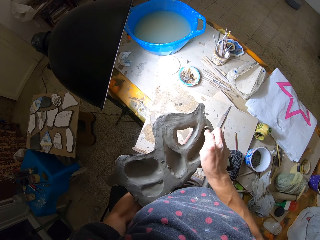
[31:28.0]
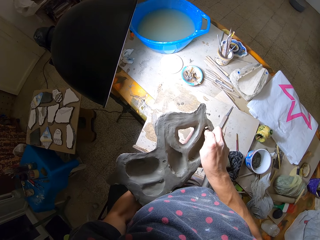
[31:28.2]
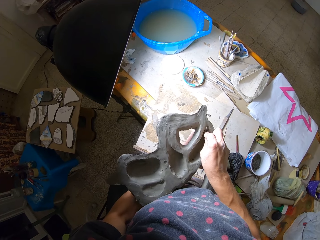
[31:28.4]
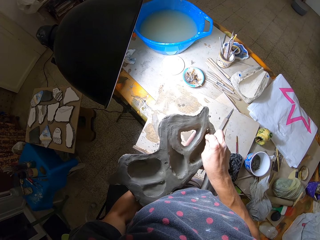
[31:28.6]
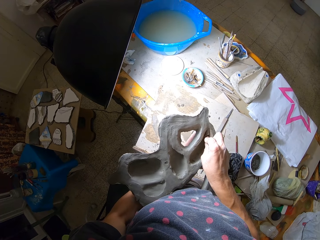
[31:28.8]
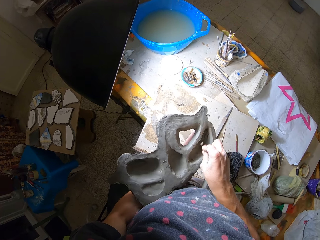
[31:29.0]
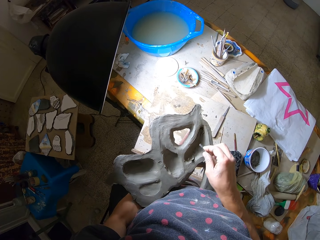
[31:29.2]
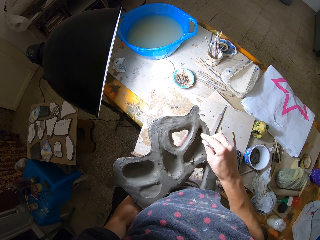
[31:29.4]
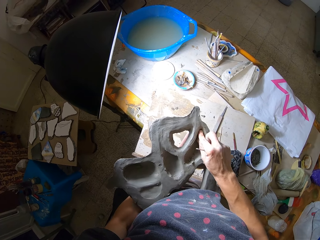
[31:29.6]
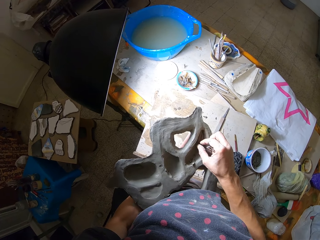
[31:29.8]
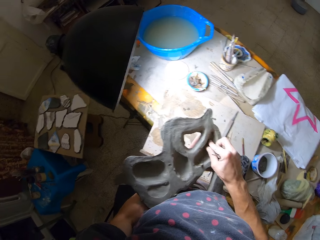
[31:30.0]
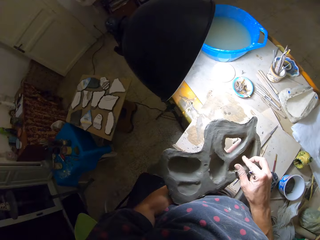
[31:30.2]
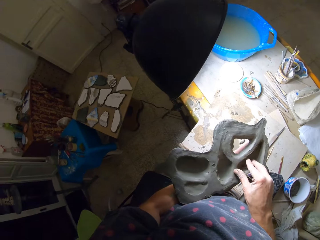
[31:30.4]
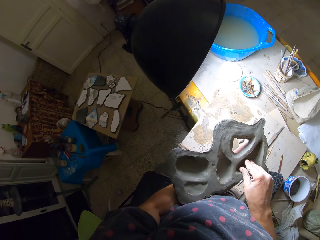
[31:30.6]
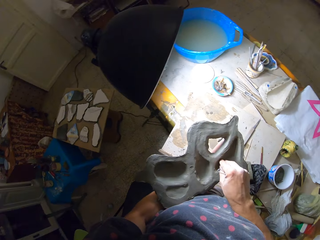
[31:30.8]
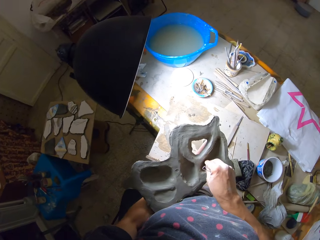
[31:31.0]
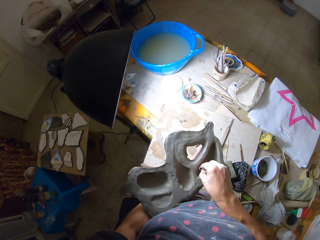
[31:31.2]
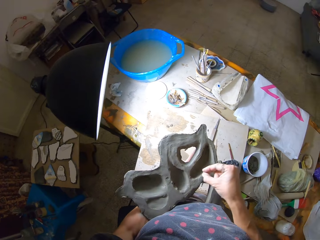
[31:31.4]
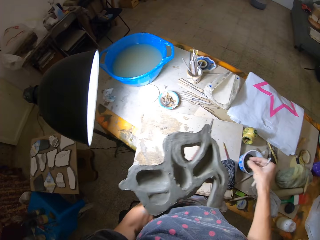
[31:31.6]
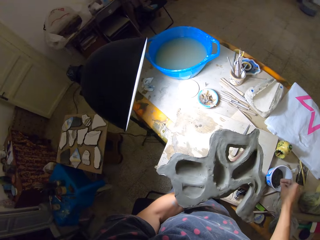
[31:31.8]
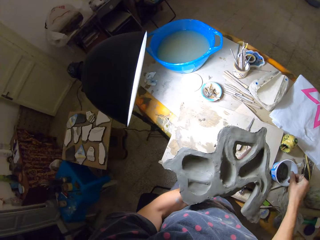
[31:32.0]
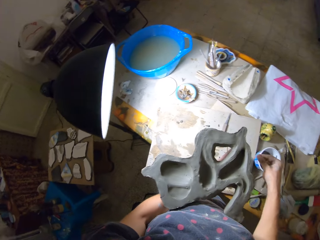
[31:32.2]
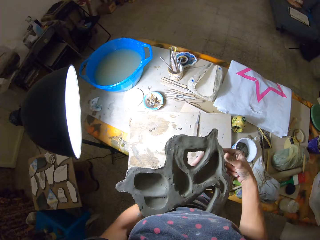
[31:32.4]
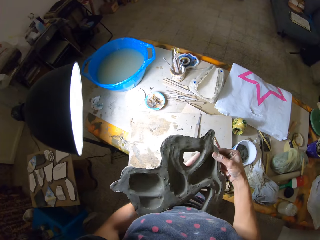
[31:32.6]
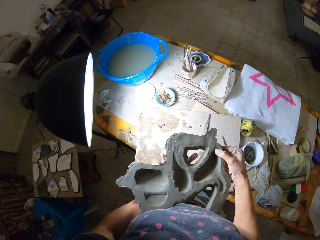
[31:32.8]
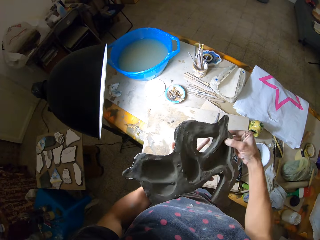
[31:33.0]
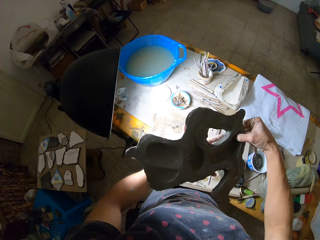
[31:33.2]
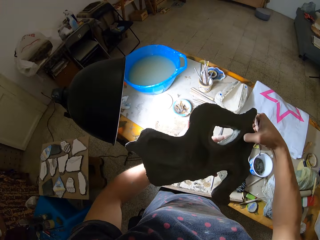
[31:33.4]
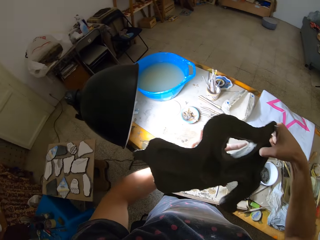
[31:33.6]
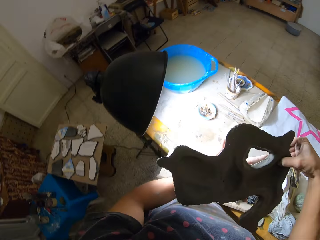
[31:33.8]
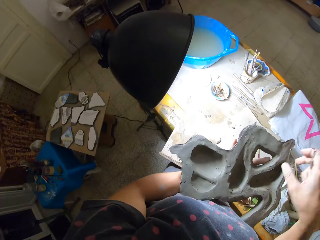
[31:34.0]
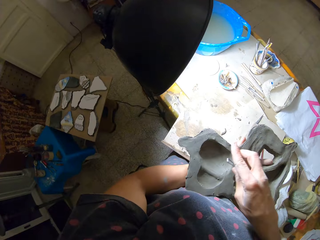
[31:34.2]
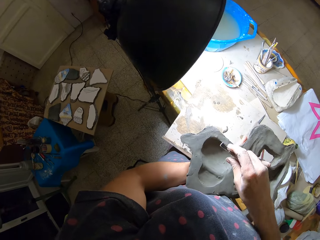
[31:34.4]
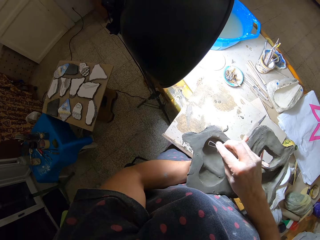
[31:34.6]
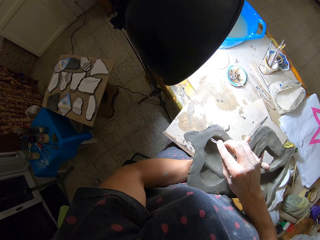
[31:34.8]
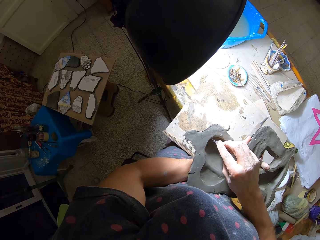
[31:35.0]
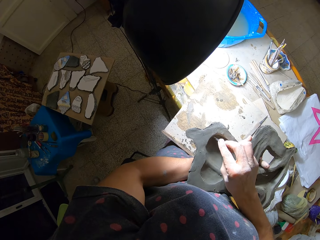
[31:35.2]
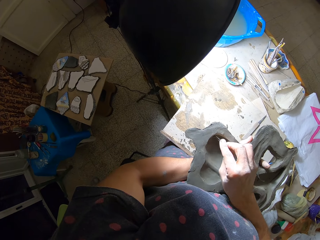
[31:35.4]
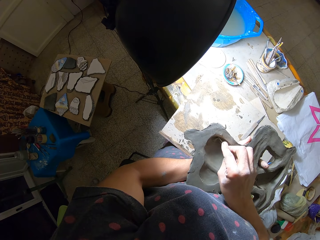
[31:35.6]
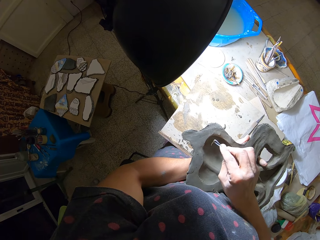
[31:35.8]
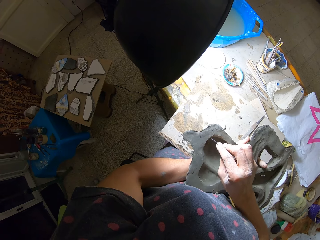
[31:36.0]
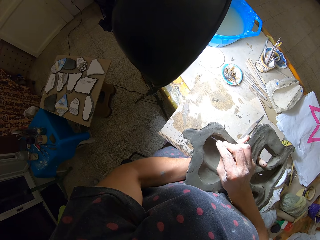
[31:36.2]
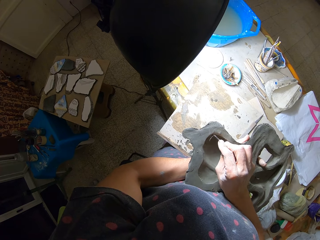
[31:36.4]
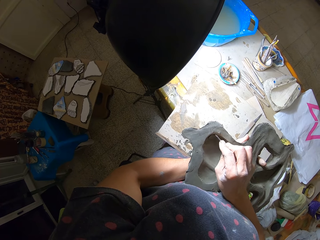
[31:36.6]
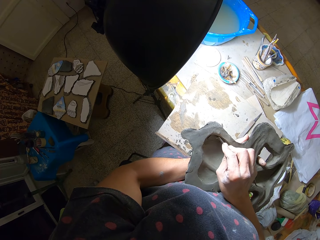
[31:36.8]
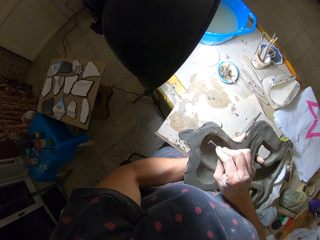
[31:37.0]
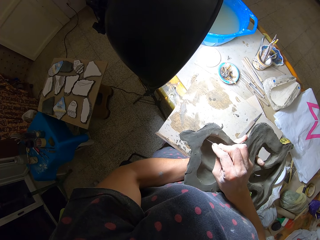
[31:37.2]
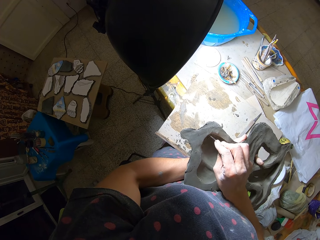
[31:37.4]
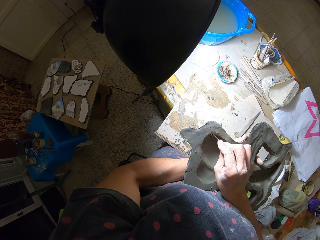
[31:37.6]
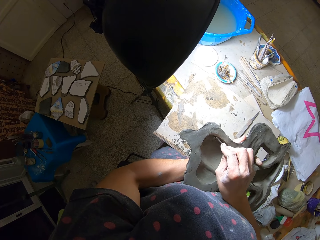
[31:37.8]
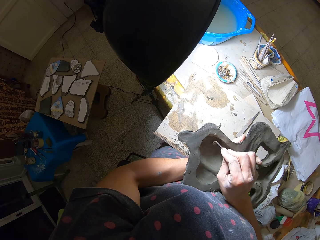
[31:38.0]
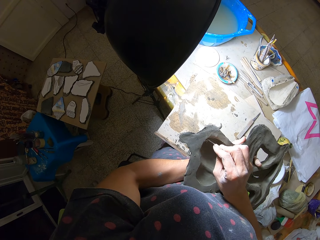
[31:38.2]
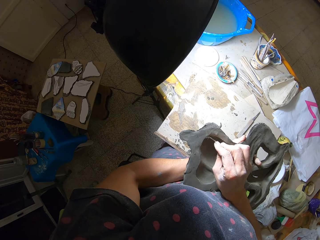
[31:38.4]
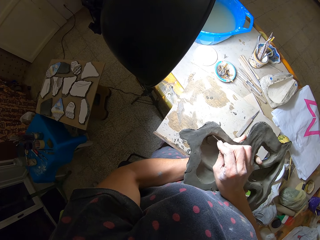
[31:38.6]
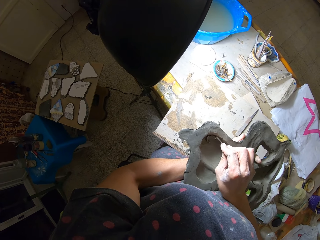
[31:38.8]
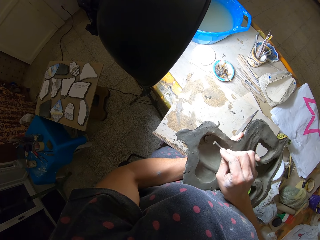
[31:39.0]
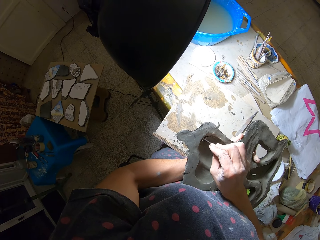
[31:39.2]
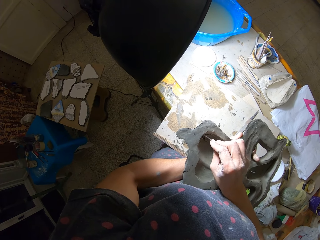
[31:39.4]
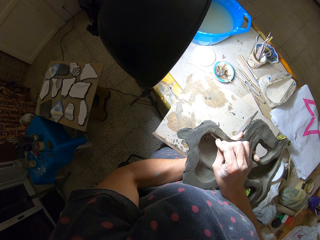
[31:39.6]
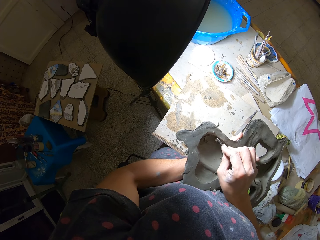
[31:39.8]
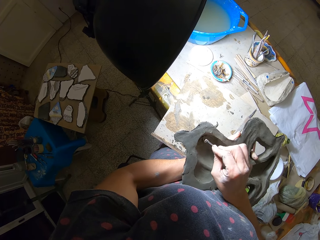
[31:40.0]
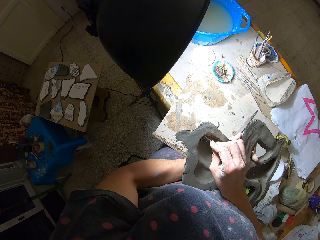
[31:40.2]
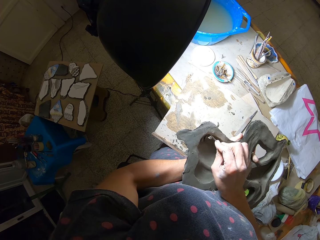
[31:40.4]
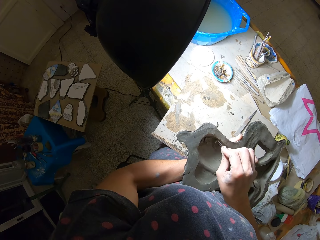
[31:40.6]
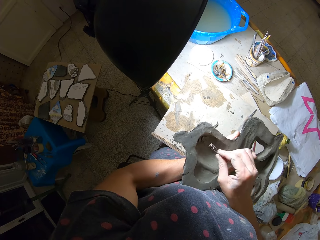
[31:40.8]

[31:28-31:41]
The camera wearer scrubs the mold clay with the scrub tool. She packs the clay in the second sculpture with her right hand. She drops the clay in the second bowl on the table with her right hand. She raises the second sculpture with both hands and holds the second sculpture with both hands. She drops her hands. She scrapes the second sculpture with the ribbon tool in her right hand.

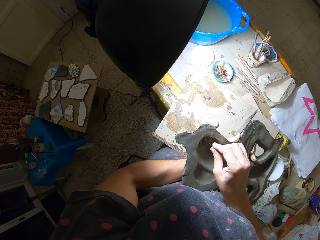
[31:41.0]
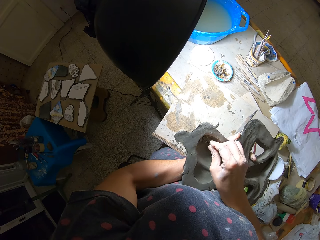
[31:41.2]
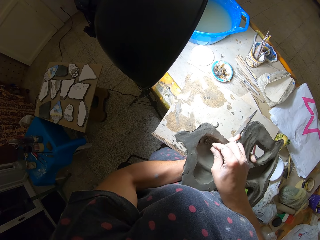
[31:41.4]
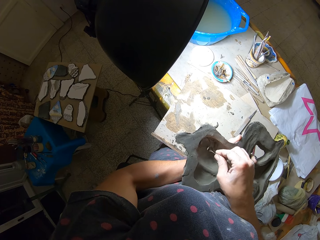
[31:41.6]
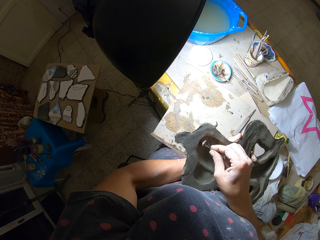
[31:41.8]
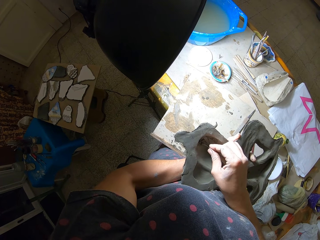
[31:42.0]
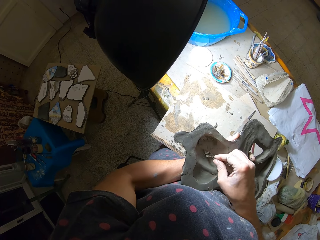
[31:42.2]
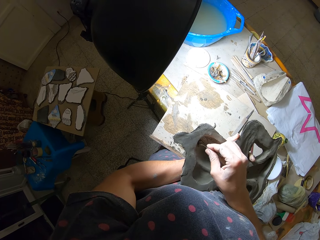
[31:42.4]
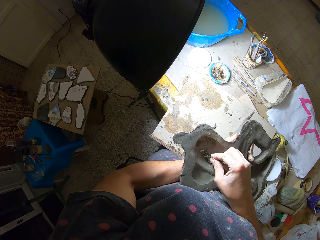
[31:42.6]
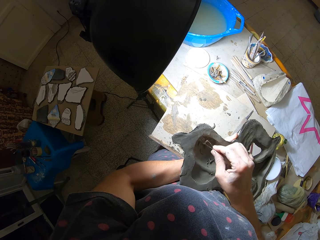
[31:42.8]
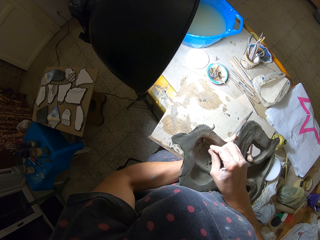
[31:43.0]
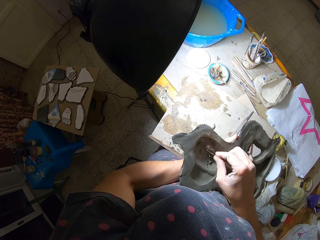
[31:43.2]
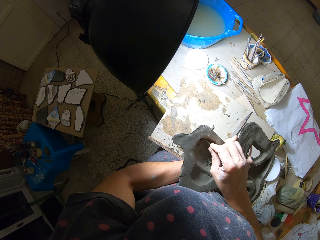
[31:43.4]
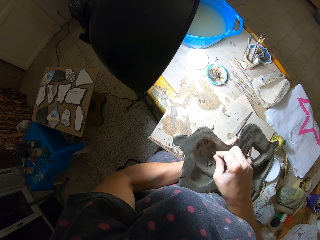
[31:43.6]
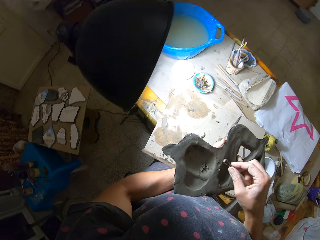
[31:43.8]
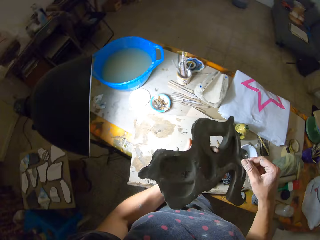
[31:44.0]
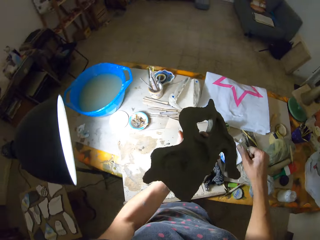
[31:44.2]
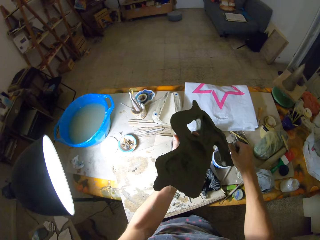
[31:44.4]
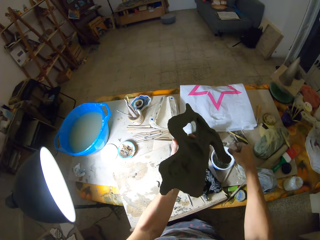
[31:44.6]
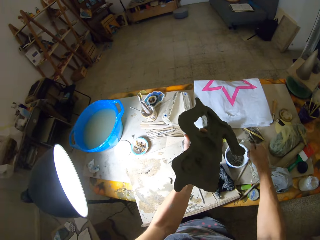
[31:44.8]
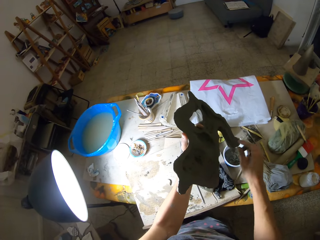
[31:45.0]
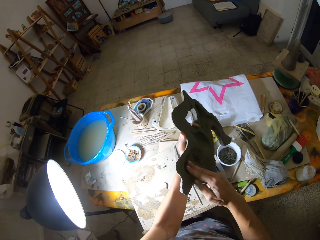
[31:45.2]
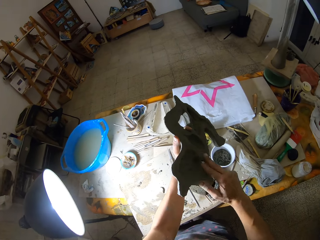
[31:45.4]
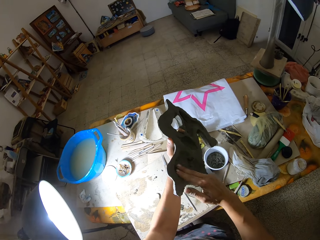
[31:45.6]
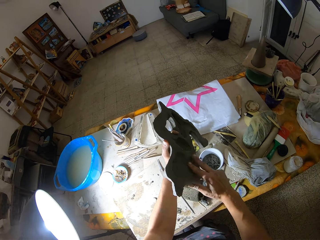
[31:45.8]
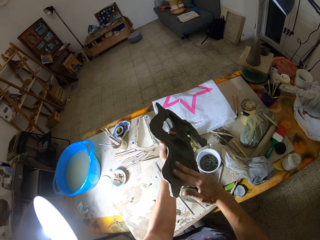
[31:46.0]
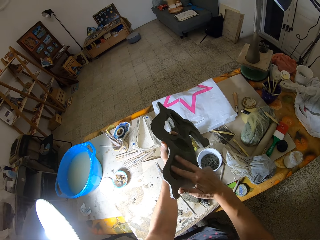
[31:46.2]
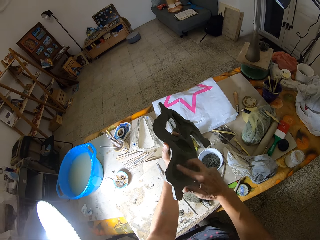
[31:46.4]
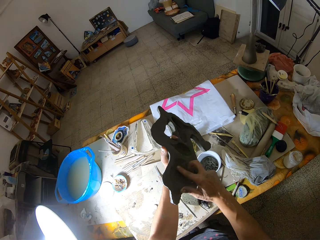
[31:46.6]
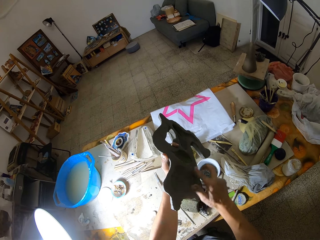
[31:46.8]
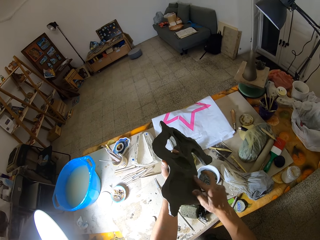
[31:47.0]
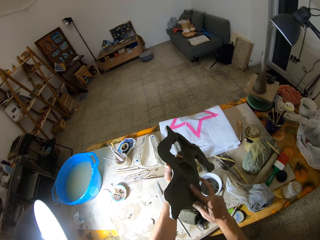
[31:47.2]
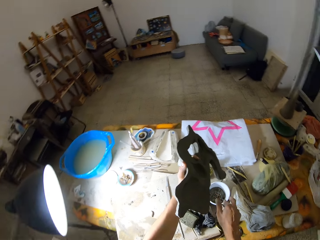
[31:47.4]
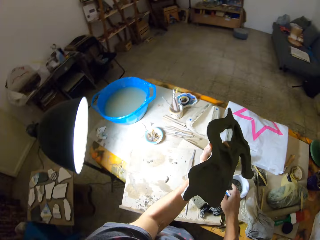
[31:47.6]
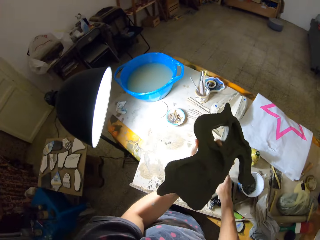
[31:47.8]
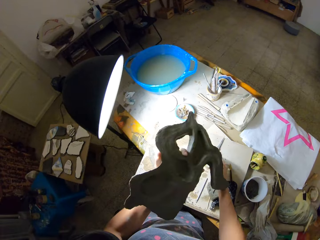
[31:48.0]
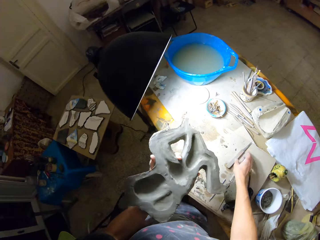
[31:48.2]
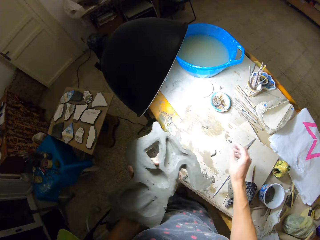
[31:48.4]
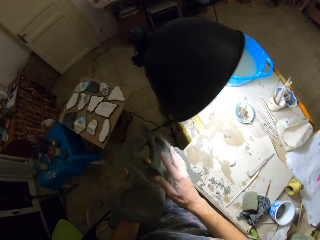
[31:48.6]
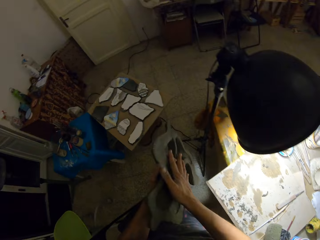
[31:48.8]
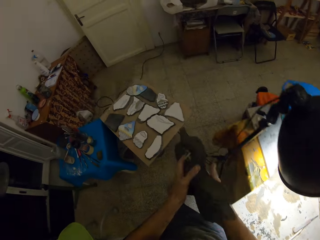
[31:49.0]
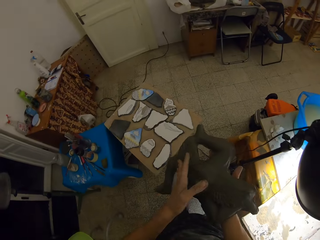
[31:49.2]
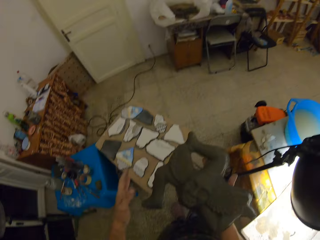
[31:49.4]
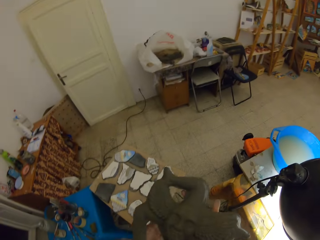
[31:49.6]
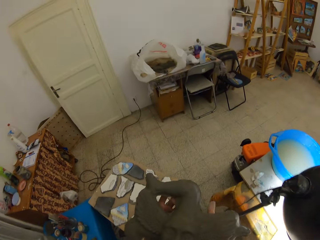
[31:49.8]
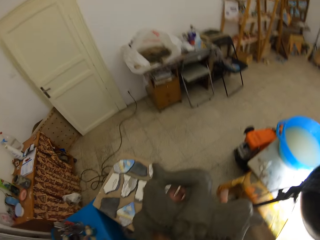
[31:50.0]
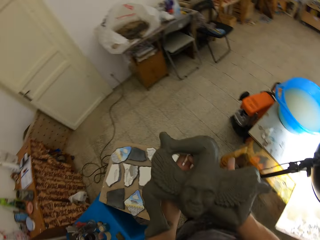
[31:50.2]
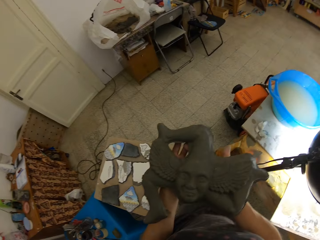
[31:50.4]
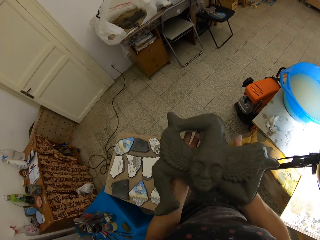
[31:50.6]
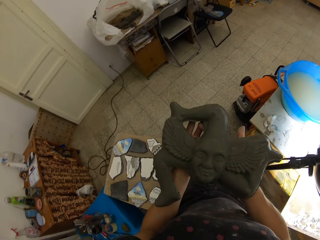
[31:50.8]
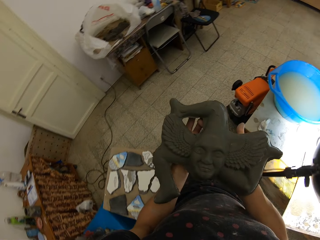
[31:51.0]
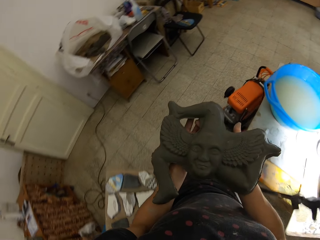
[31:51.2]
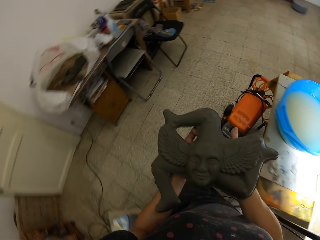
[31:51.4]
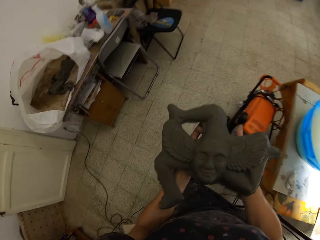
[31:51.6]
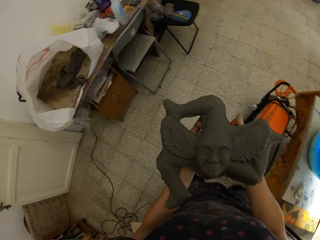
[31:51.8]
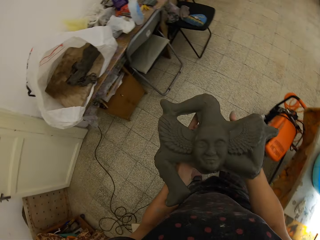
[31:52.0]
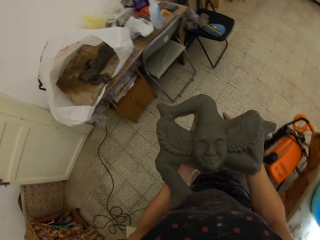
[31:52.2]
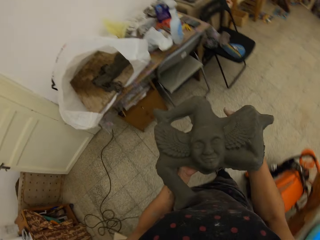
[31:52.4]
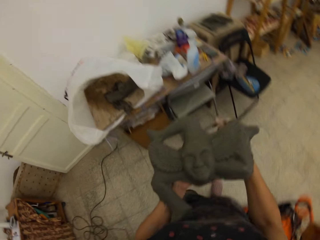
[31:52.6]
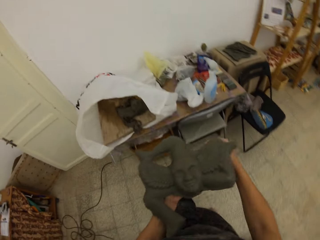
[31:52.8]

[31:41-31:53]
The camera wearer pours the clay in the ribbon tool in the second bowl with her right hand. She removes clay residue from the ceramic art in her left hand into the plastic container on the table with her right hand. She drops the scraper tool in her right hand on a board on the table. She turns the ceramic art in her left hand to her right hand. She holds the ceramic art with both hands.
